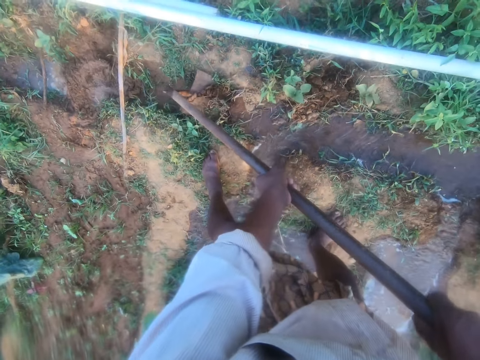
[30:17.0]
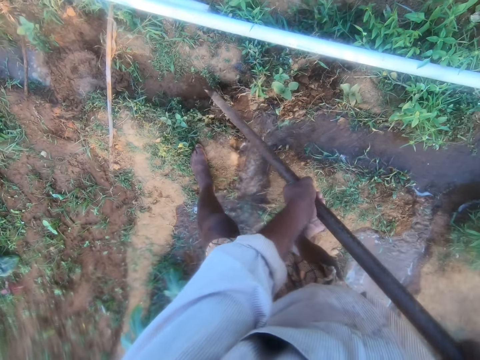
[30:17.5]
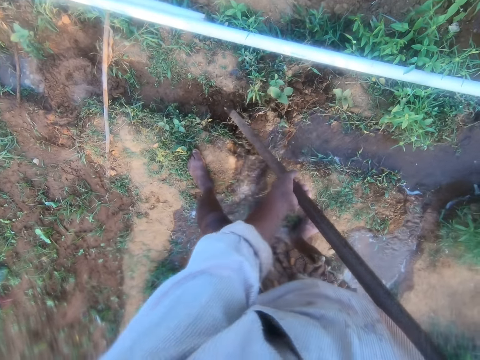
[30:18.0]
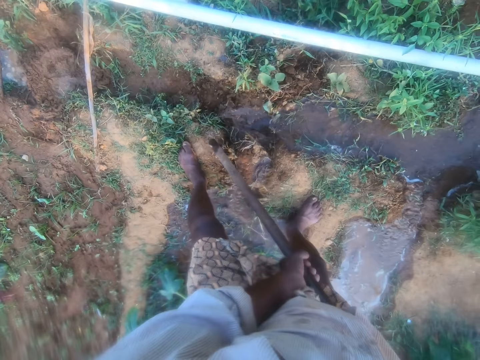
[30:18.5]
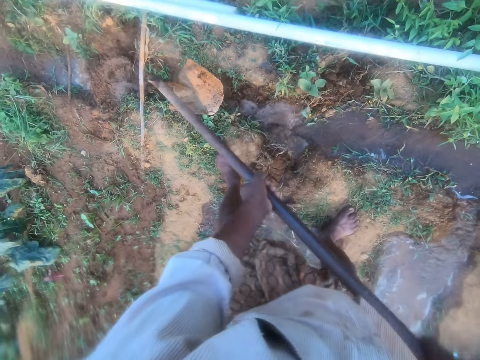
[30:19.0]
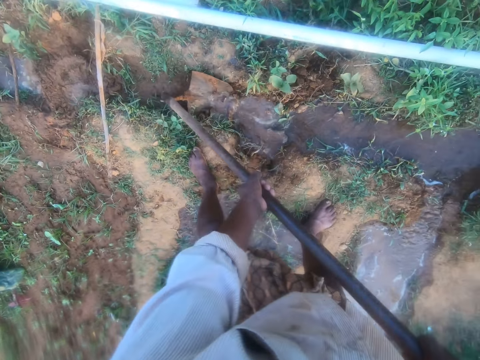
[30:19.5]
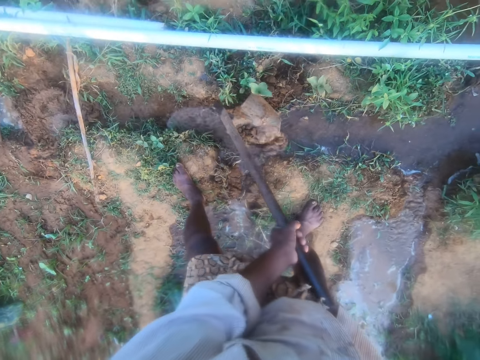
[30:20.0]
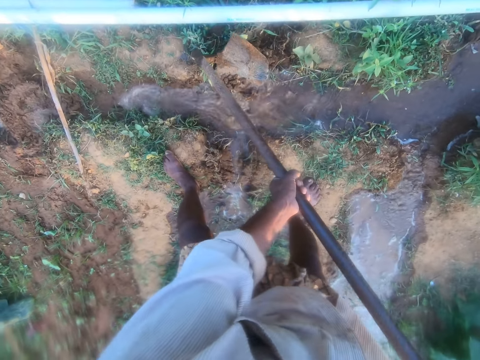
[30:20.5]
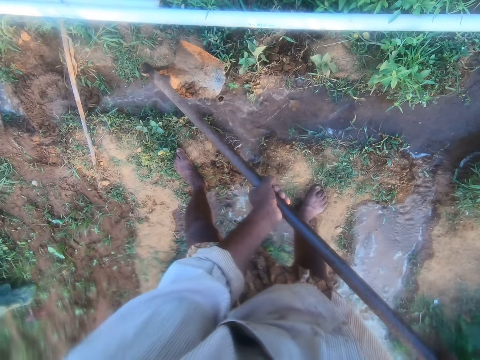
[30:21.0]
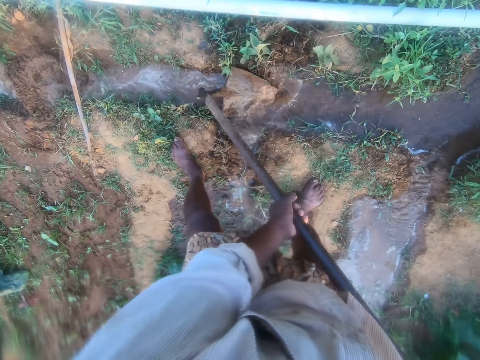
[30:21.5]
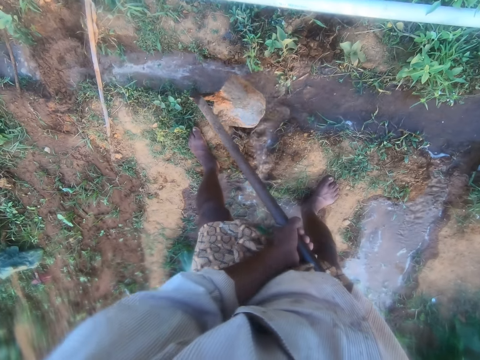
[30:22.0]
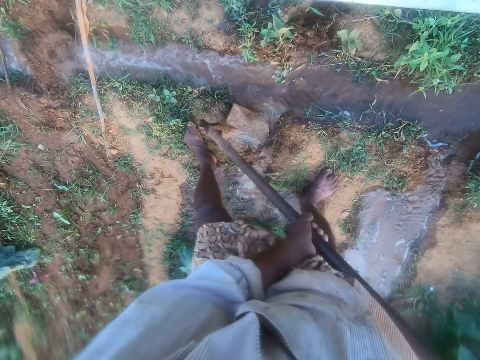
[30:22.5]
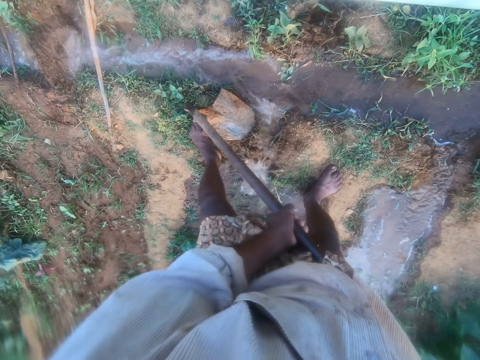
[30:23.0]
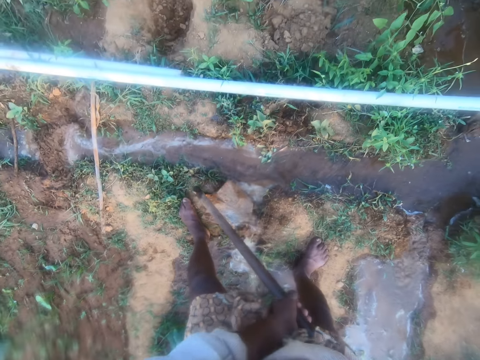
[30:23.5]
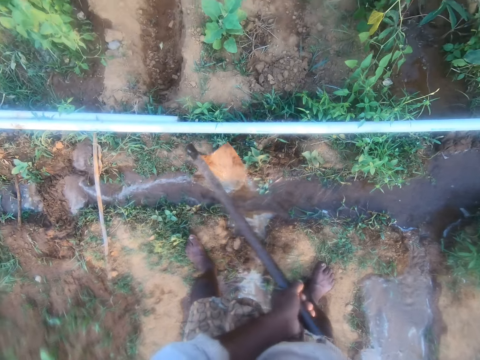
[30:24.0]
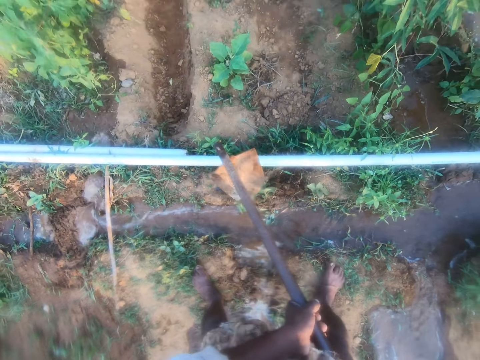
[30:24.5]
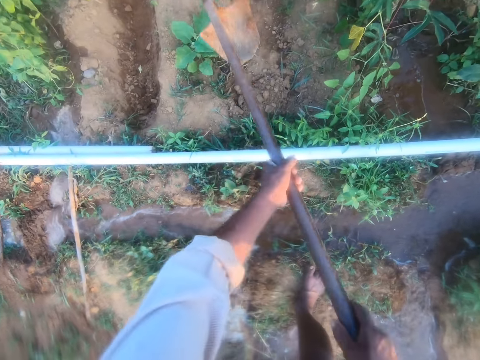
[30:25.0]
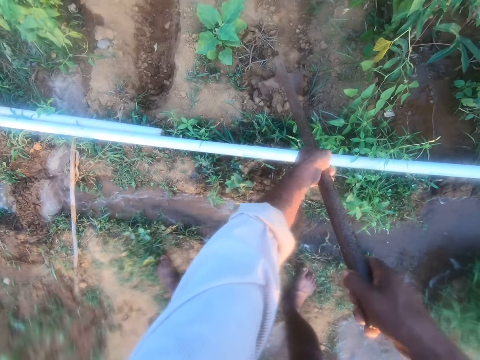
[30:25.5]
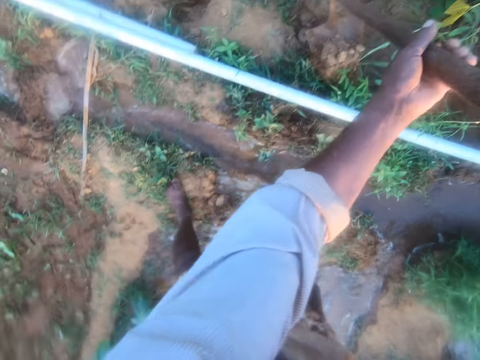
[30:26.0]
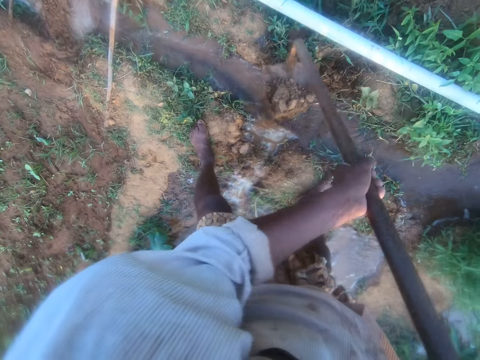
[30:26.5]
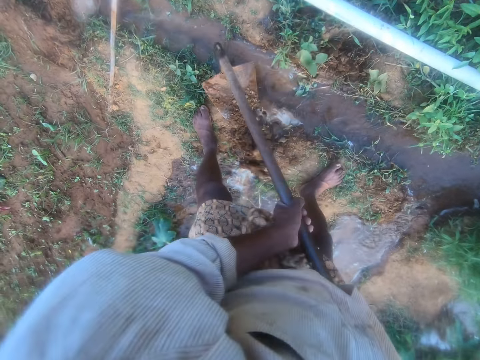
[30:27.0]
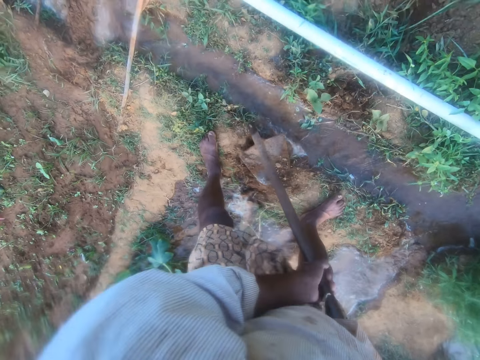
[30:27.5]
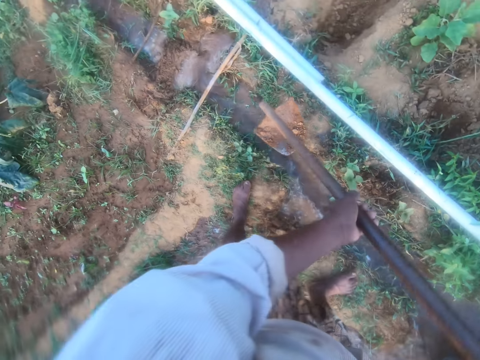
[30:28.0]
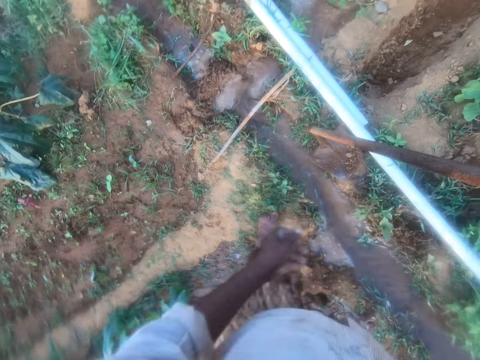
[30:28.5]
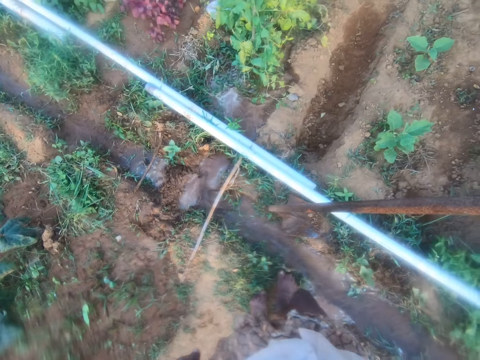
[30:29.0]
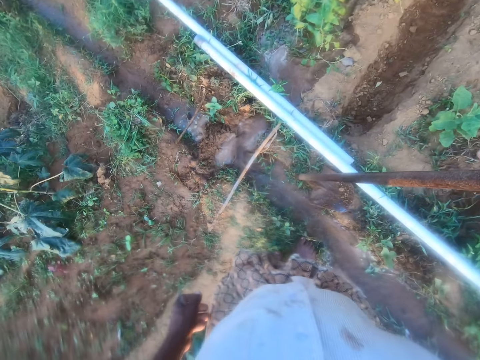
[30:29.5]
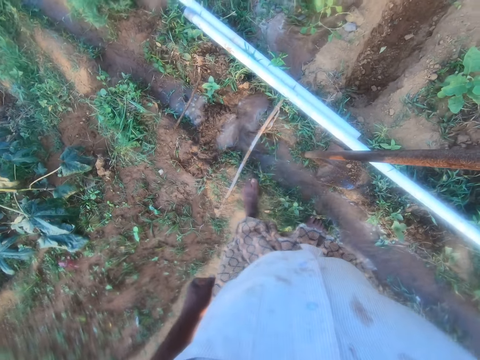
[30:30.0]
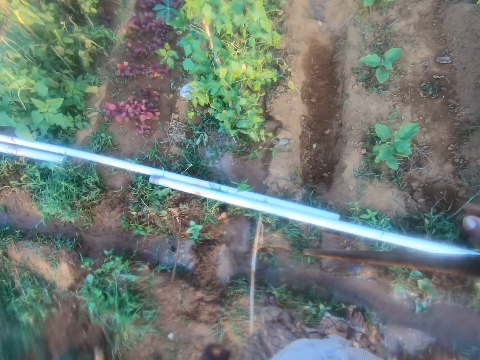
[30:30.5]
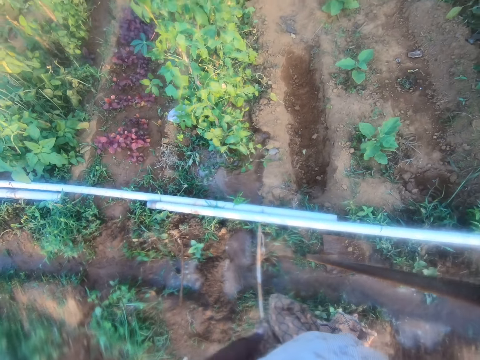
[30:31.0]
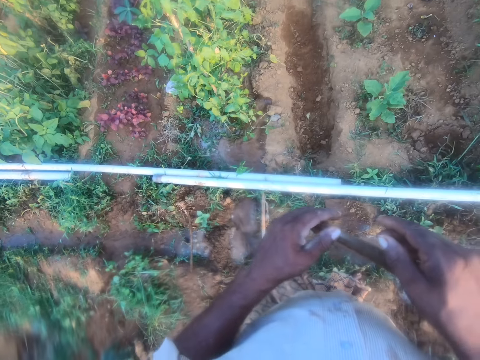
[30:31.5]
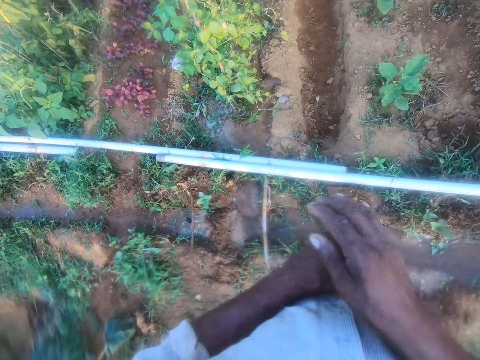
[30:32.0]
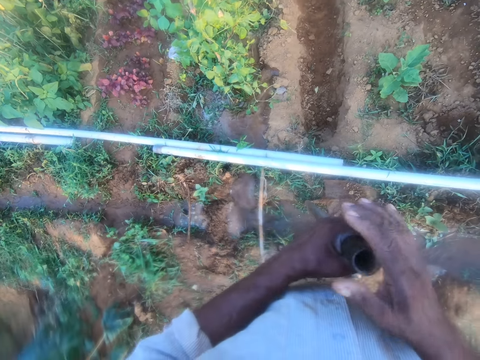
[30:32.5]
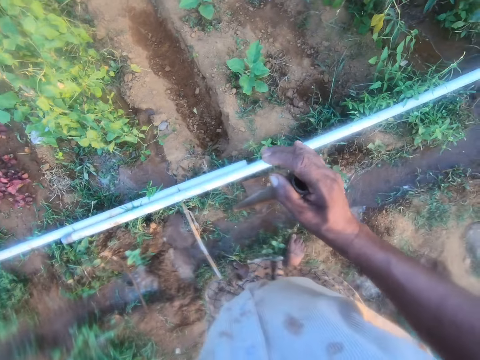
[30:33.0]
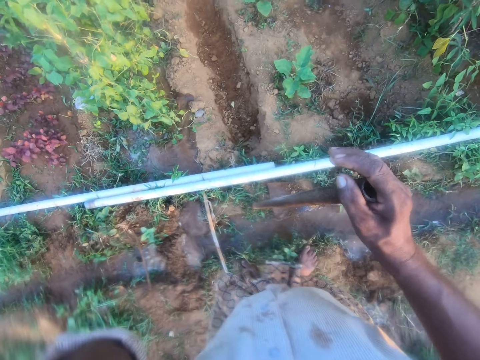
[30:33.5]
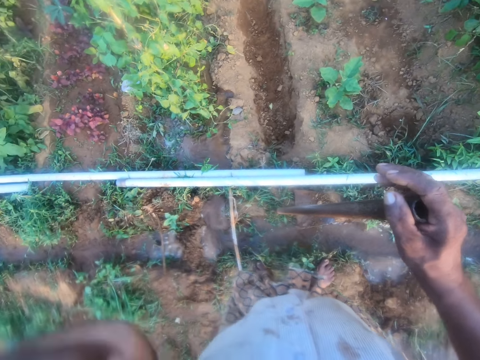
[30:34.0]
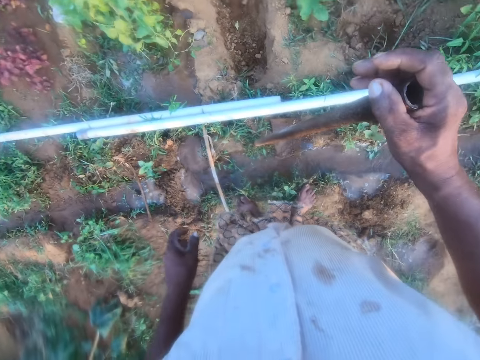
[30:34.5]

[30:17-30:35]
The camera wearer removes soil from the terrace with a hoe. They place the soil on the ground. They move soil with the hoe. They dig with the hoe. They scoop soil with the hoe. They place the soil on the ground. They put down the hoe. They look around the garden. They hold the hoe with the other hand. They move a hand.

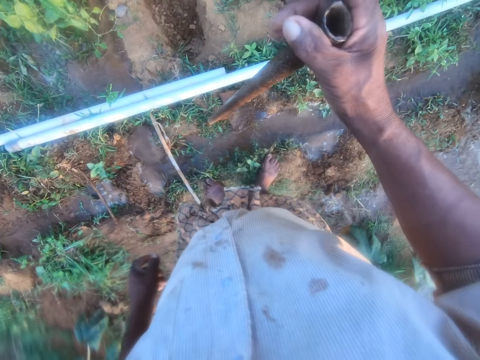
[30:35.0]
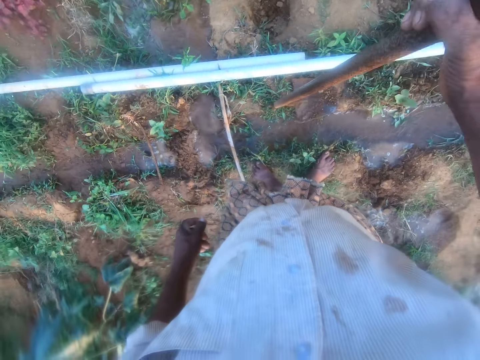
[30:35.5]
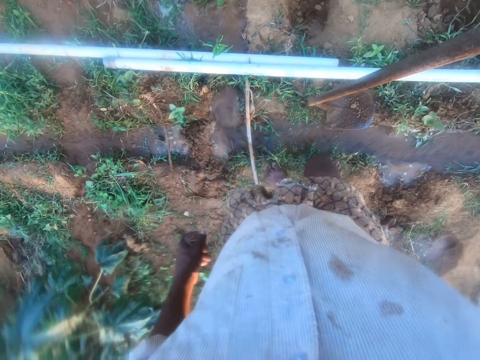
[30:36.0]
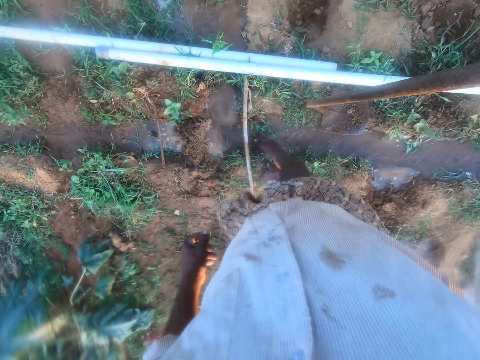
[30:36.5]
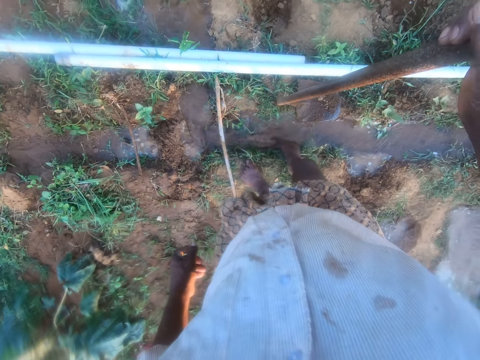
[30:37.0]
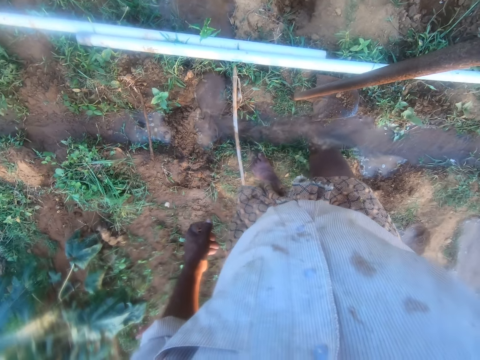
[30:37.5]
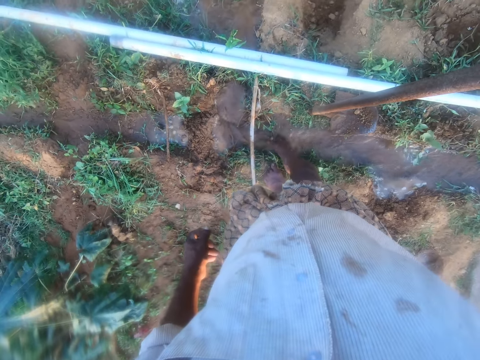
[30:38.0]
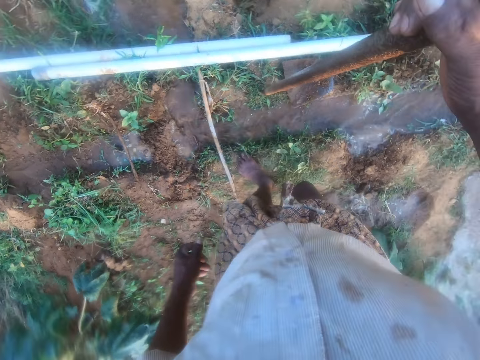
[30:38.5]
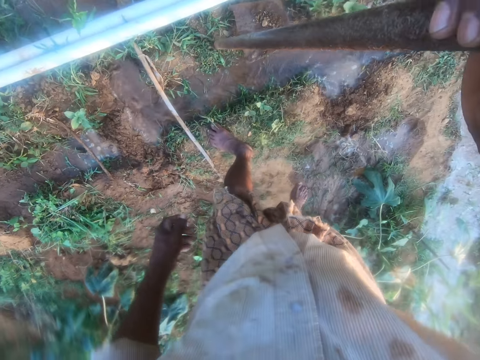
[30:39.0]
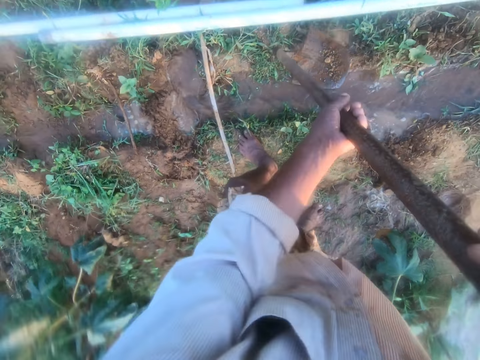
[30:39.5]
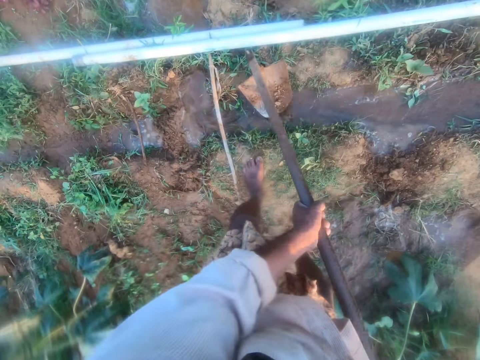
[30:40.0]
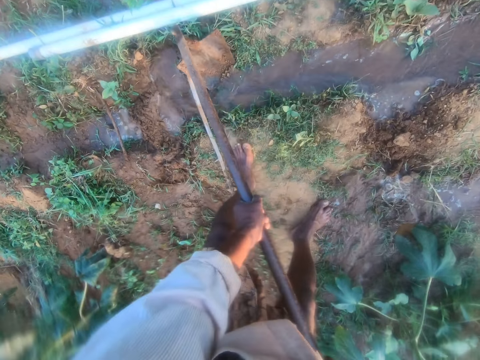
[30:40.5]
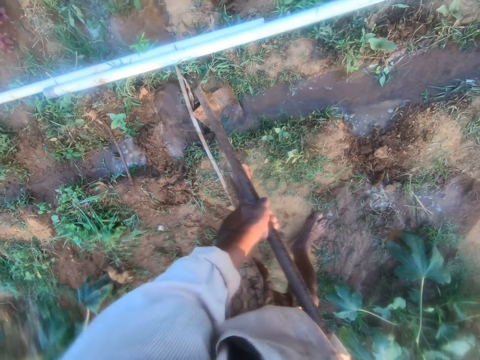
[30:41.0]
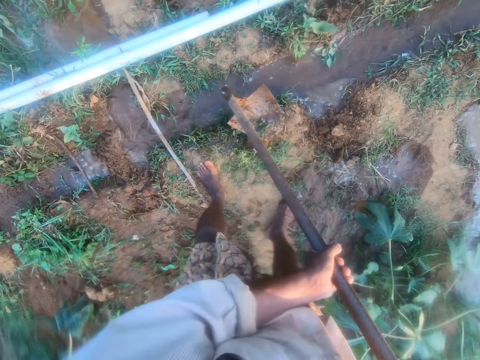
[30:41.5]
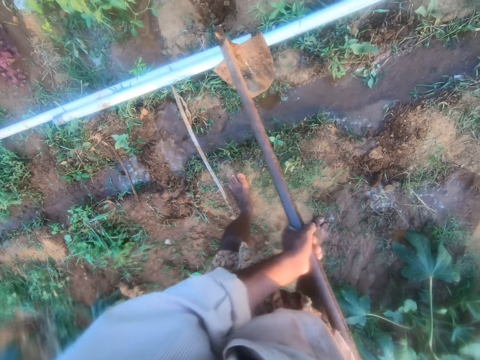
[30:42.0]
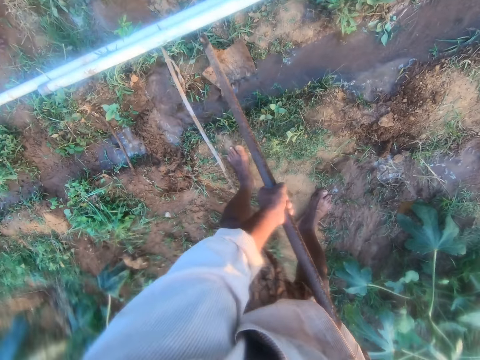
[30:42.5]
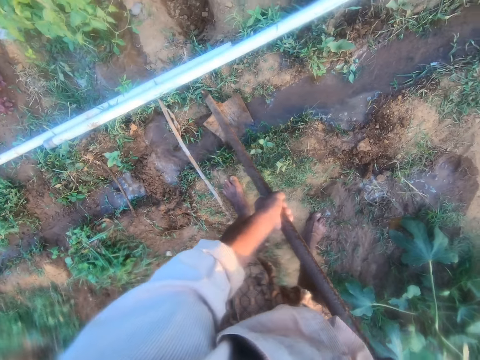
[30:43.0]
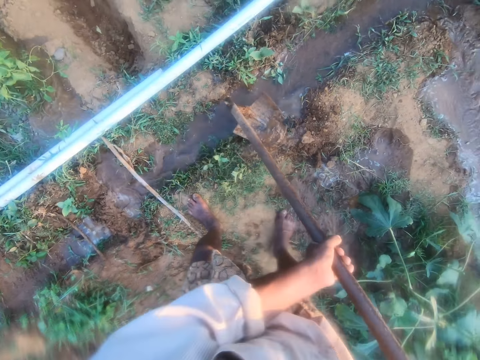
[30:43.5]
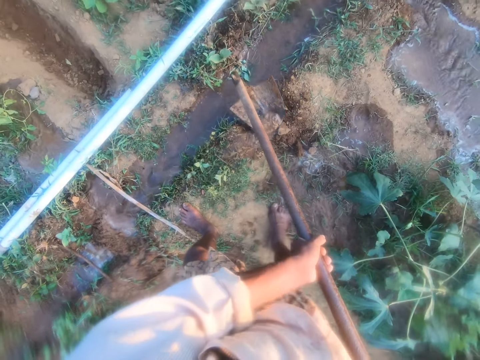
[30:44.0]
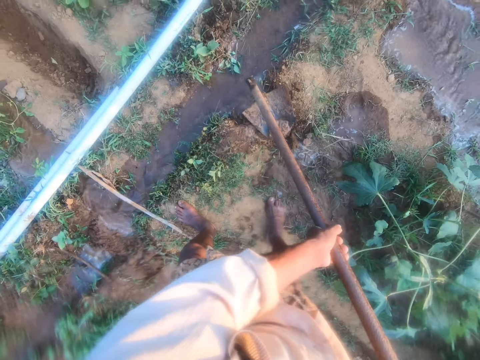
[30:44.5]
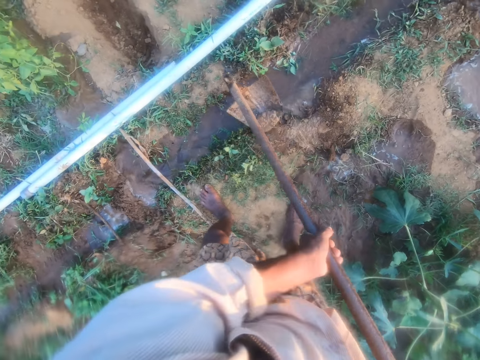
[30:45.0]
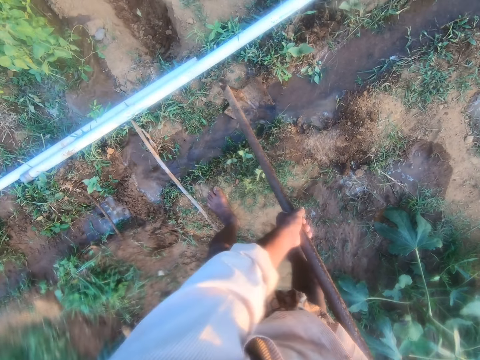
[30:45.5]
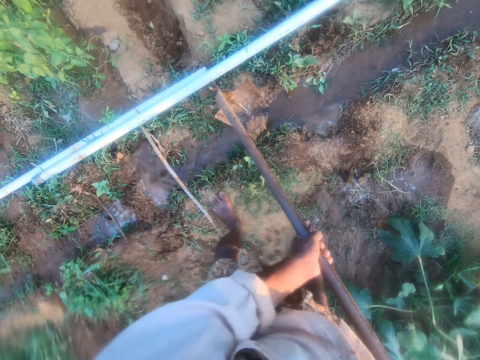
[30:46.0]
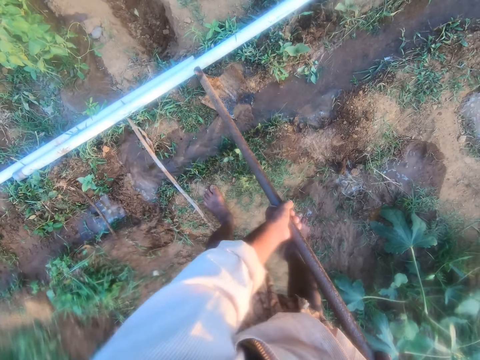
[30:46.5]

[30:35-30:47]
The camera wearer looks at the water. They move a leg in the water in the terrace. They pick up a hoe. They remove soil from the terrace with the hoe. They place the soil on the ground. They remove soil from the terrace with the hoe. They put down the soil. They rinse the hoe with water.
